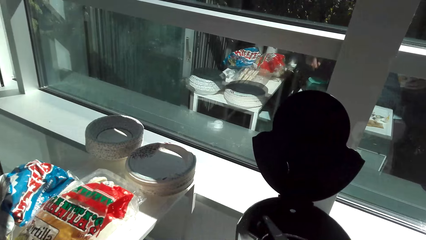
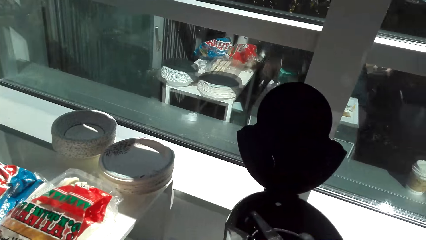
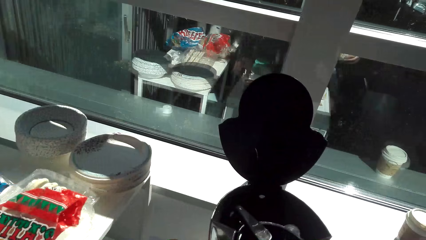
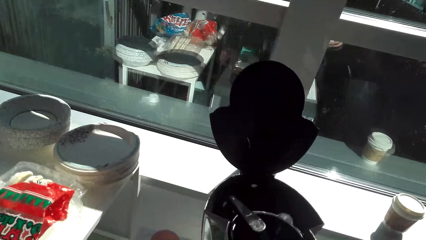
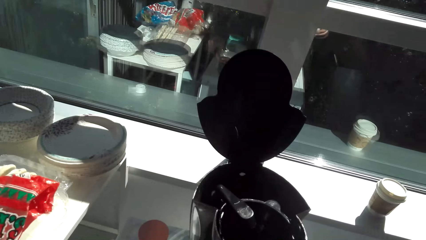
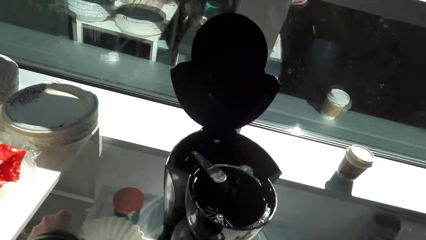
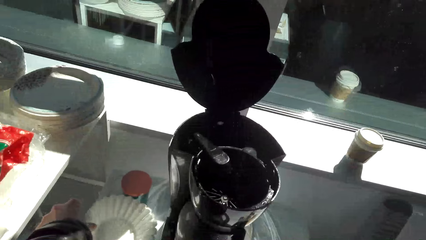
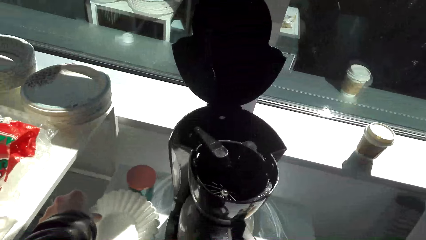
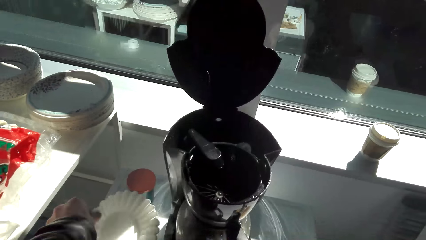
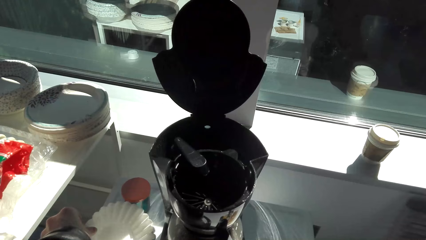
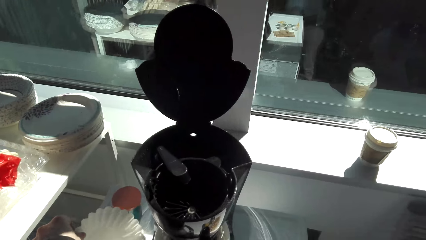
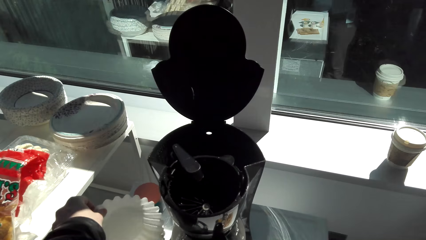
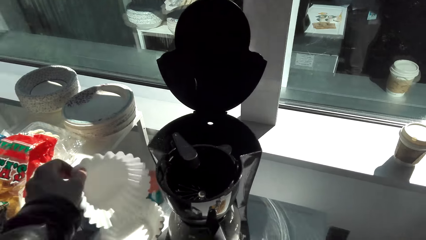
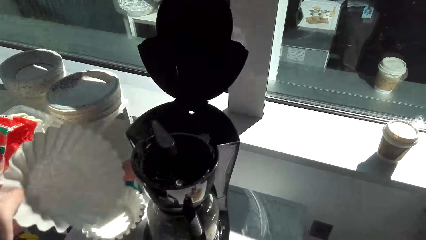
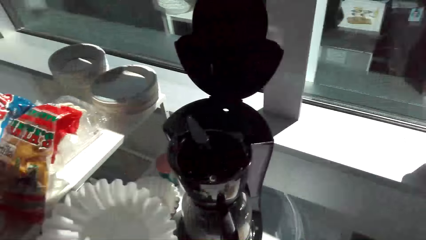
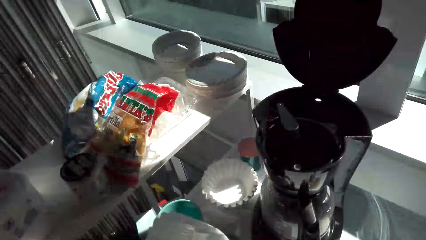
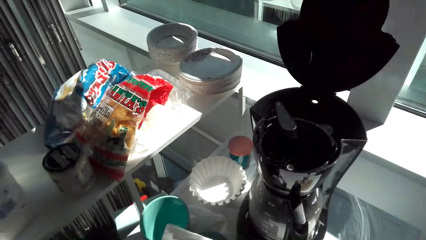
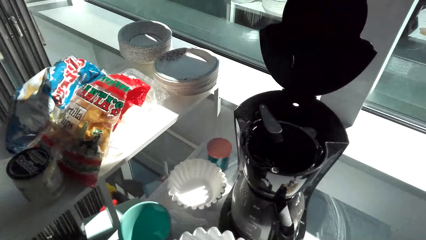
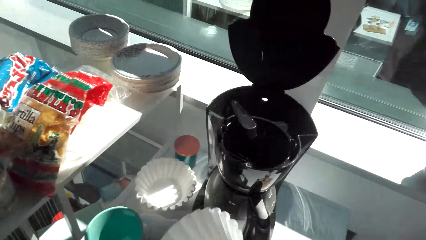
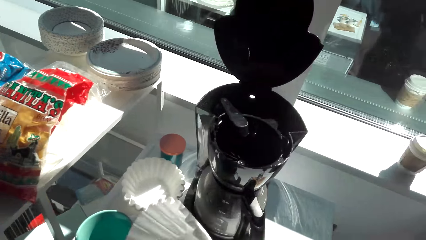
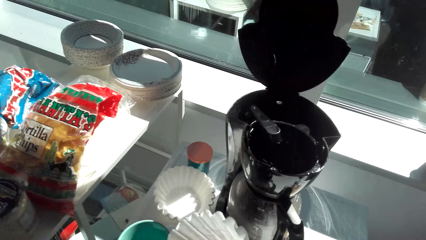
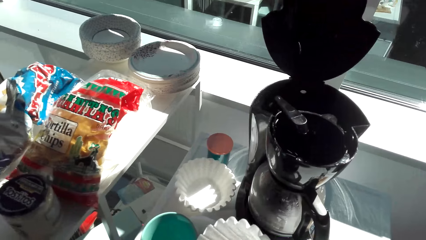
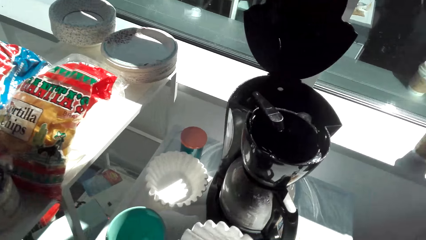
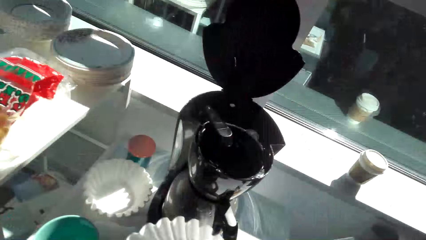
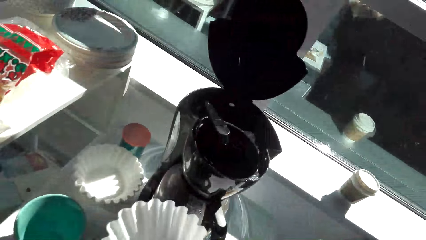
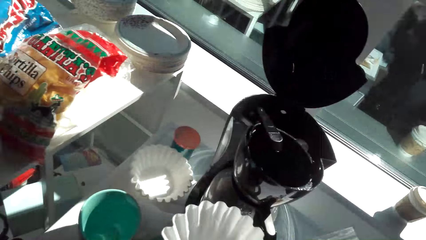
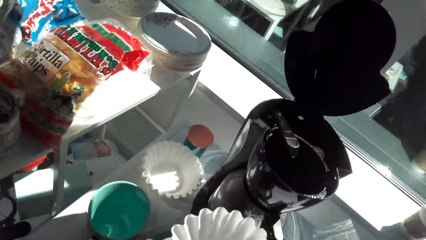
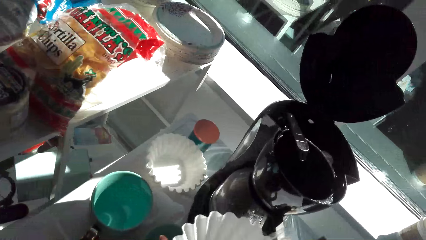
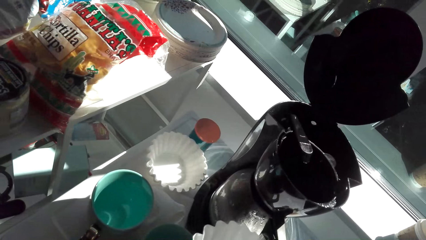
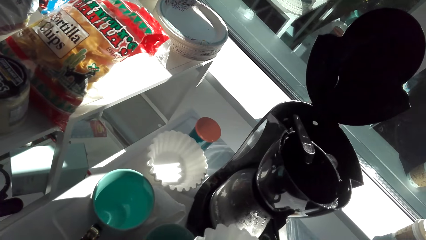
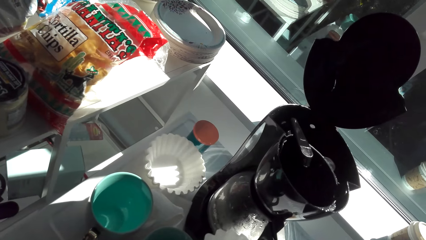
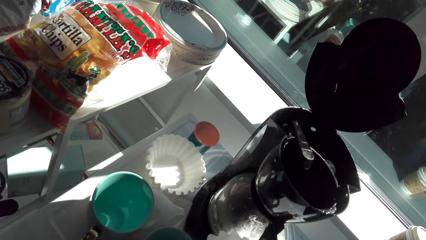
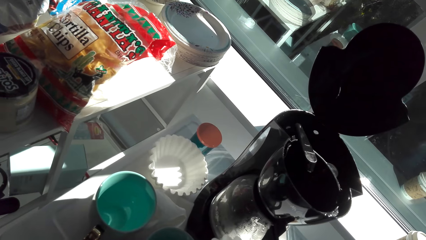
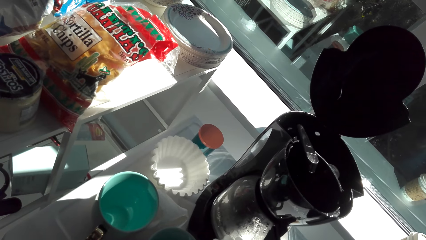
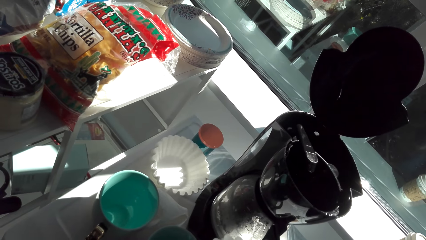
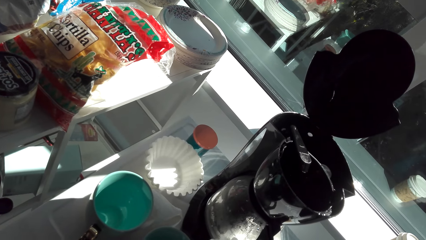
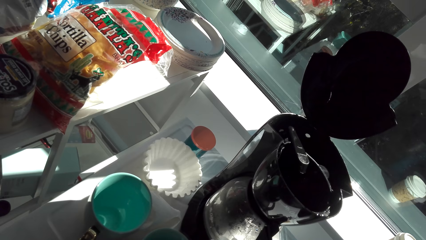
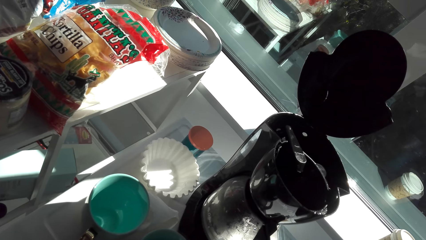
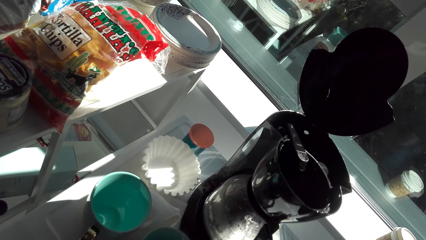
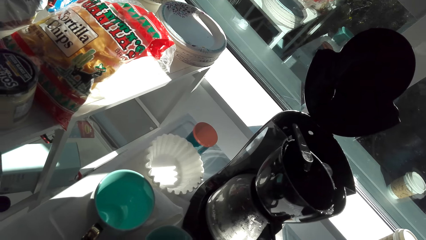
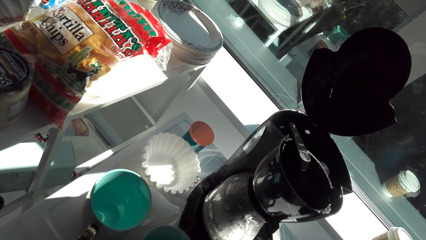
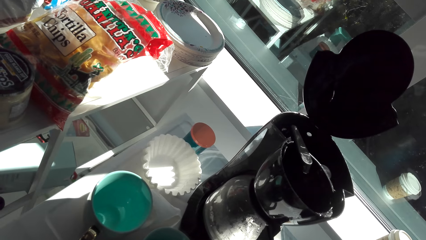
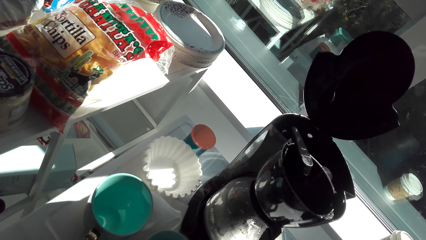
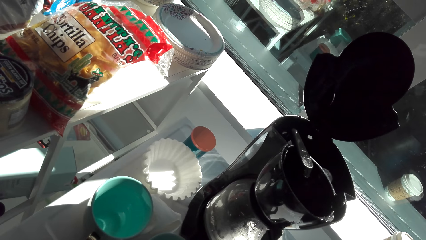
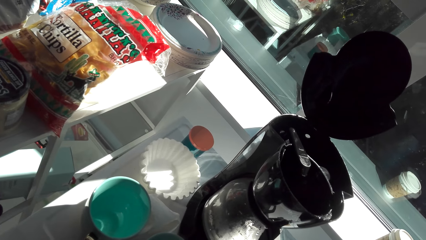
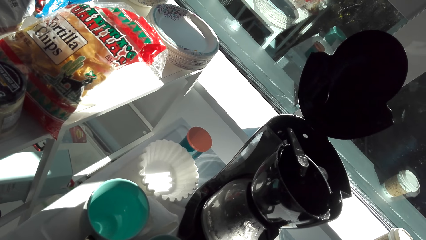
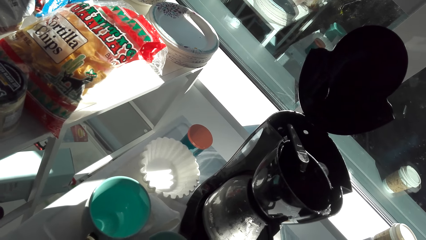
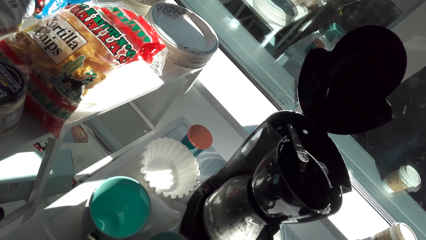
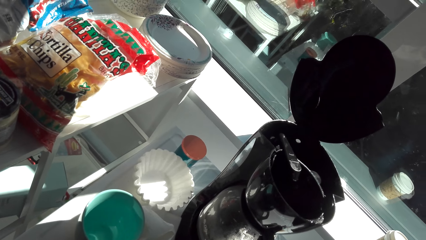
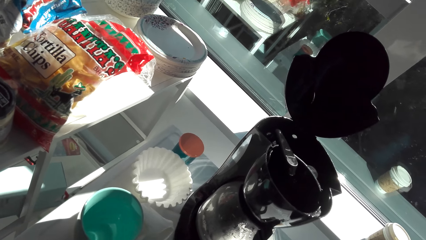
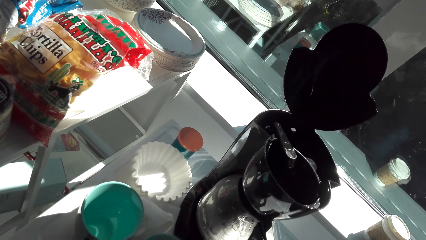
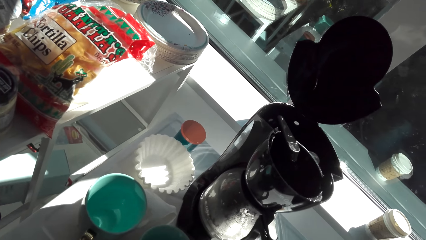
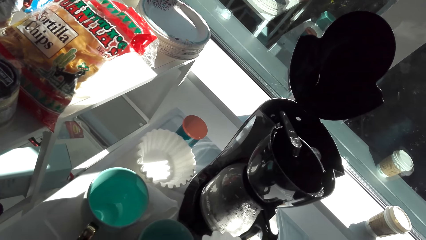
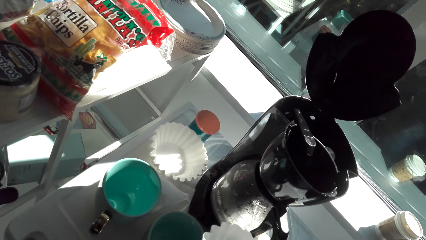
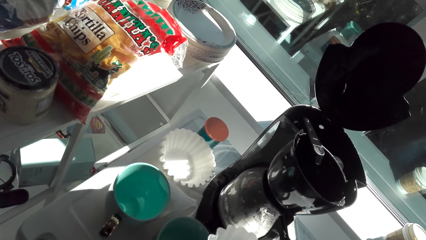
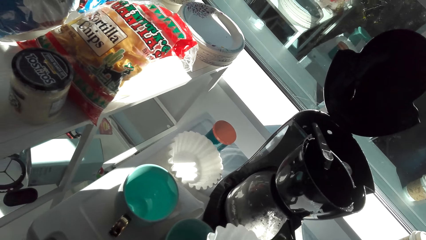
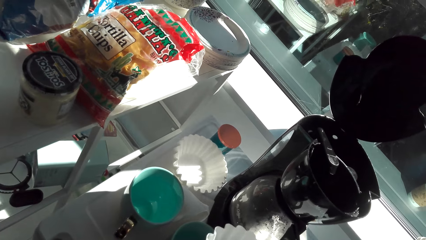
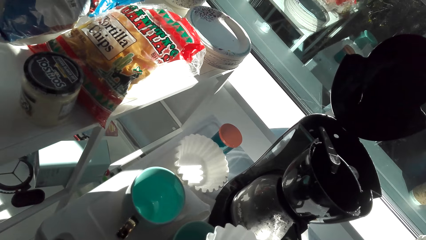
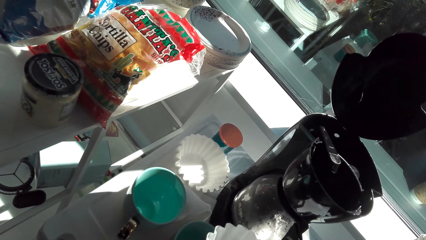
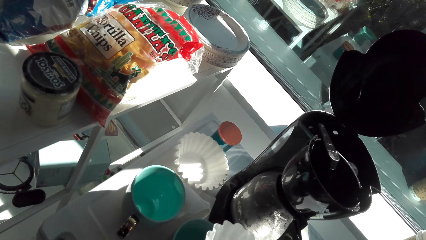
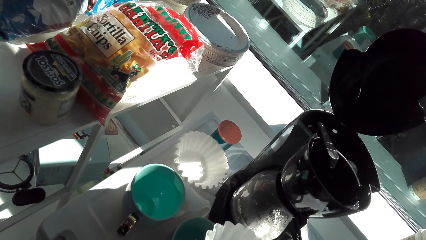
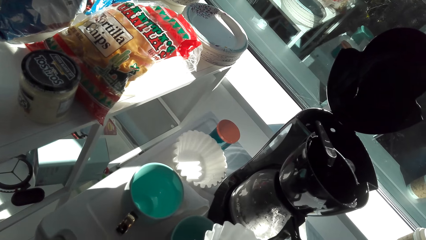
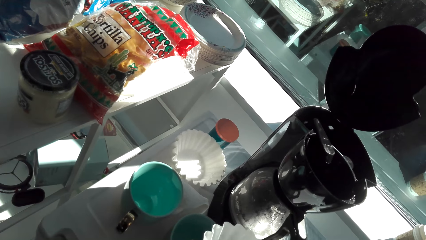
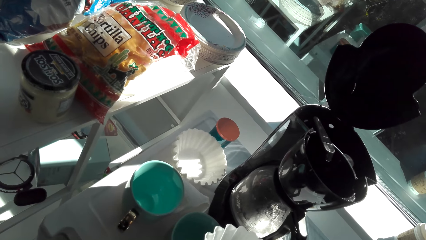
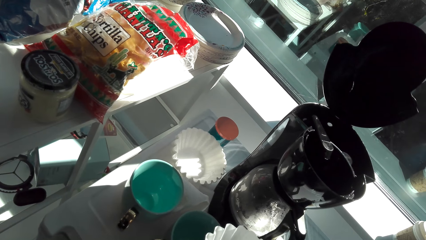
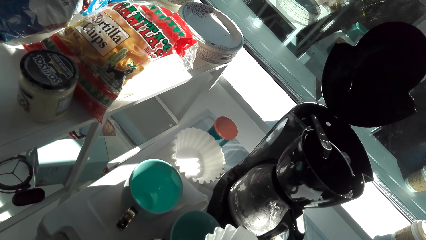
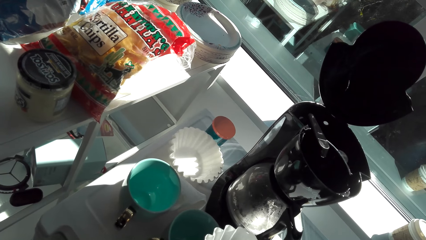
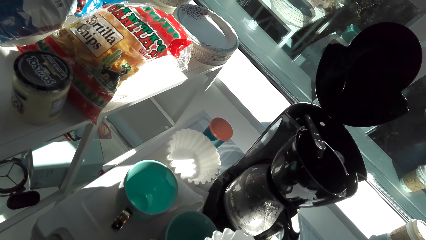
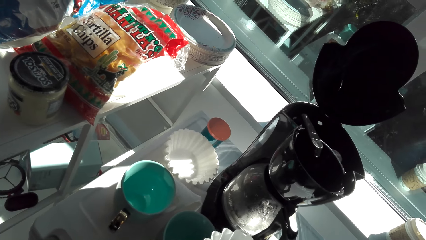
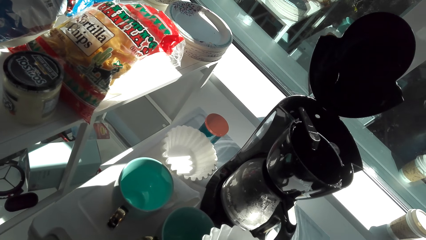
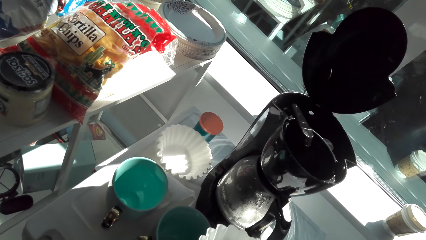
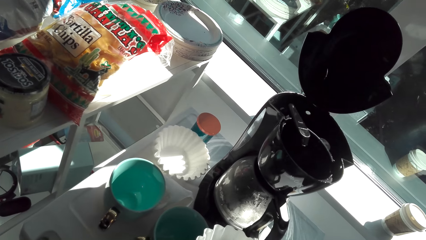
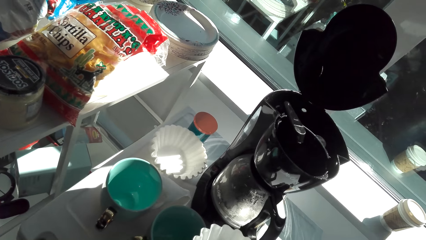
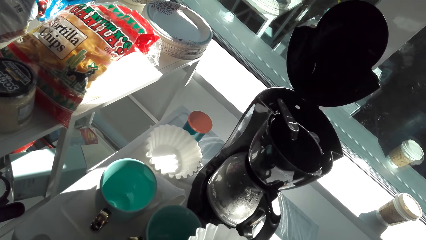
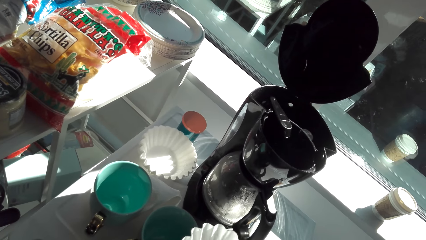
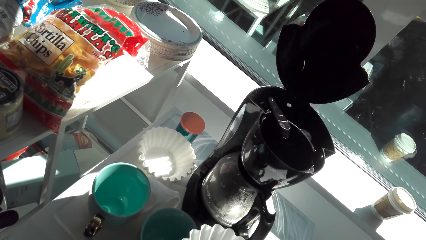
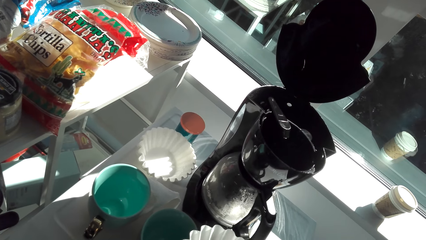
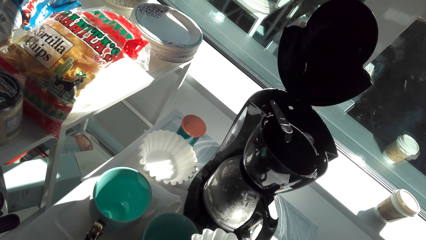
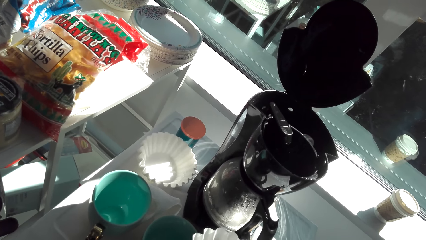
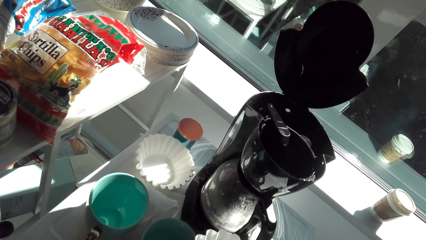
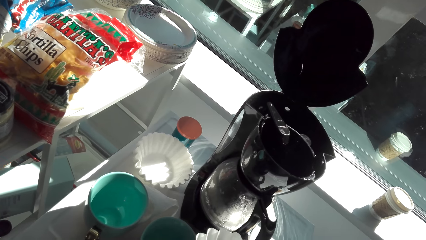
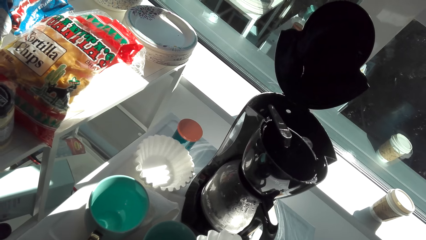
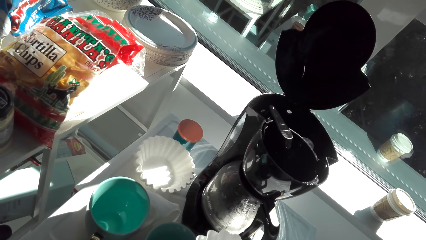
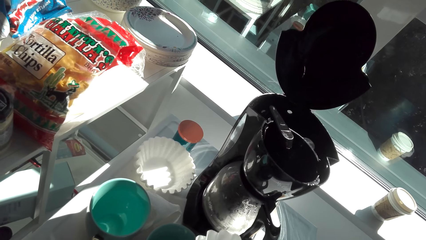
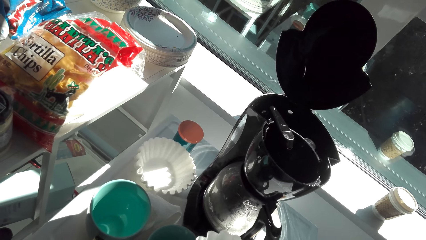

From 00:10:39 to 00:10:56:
The camera wearer picks up paper.
